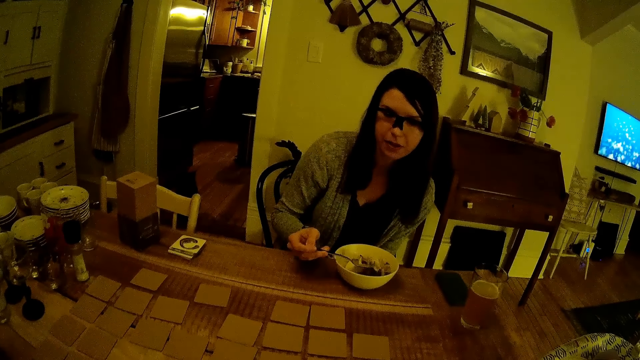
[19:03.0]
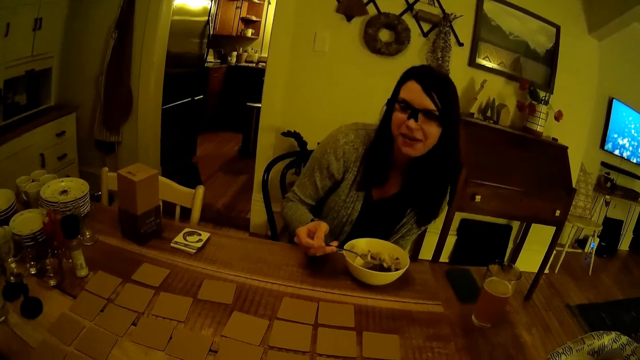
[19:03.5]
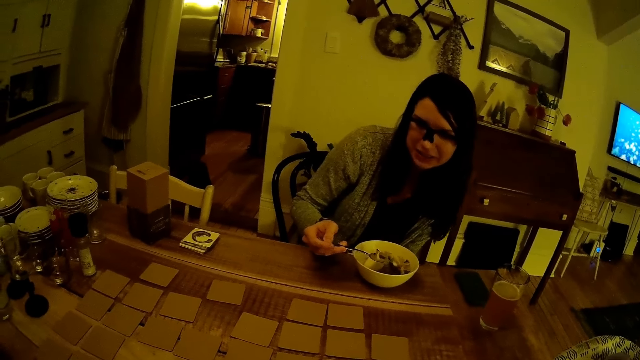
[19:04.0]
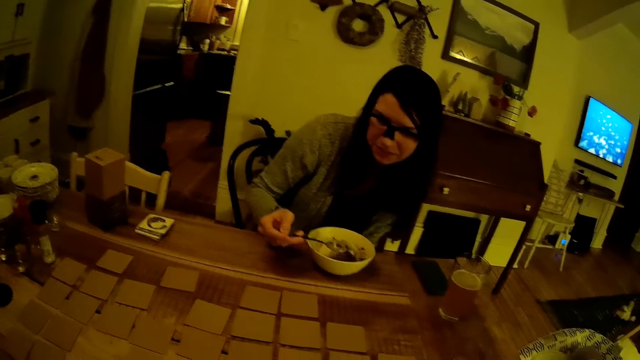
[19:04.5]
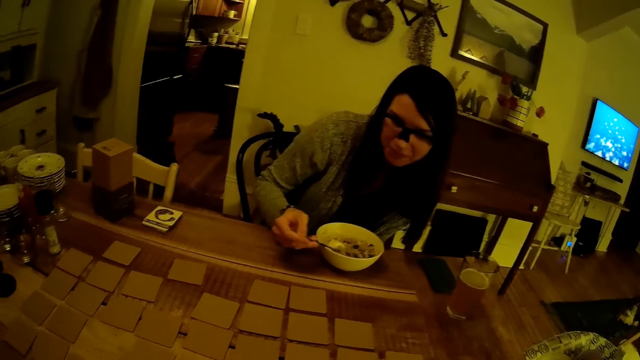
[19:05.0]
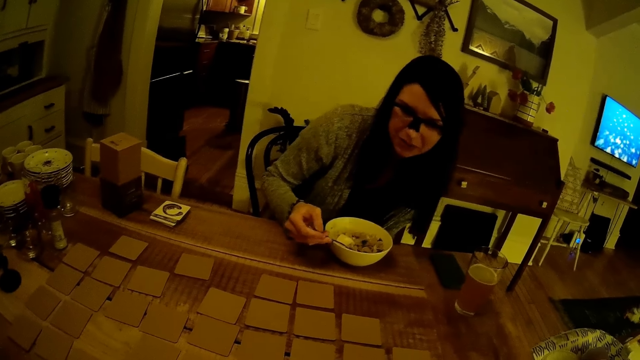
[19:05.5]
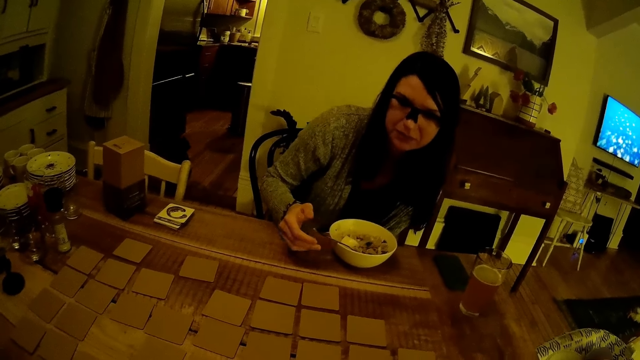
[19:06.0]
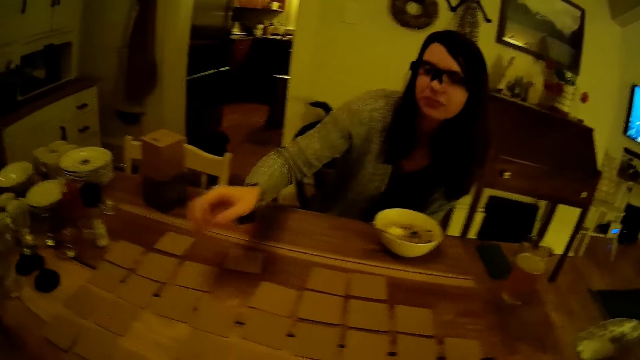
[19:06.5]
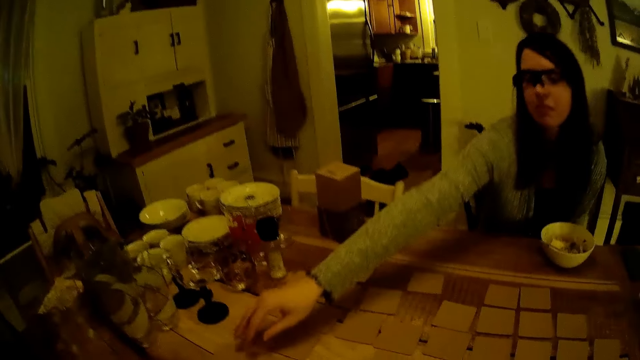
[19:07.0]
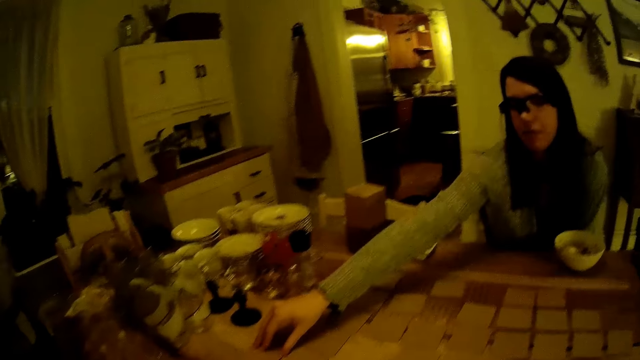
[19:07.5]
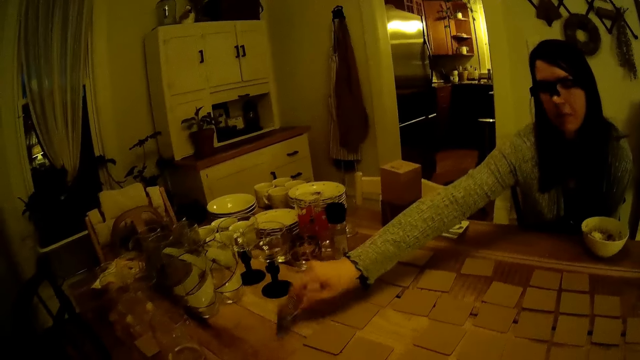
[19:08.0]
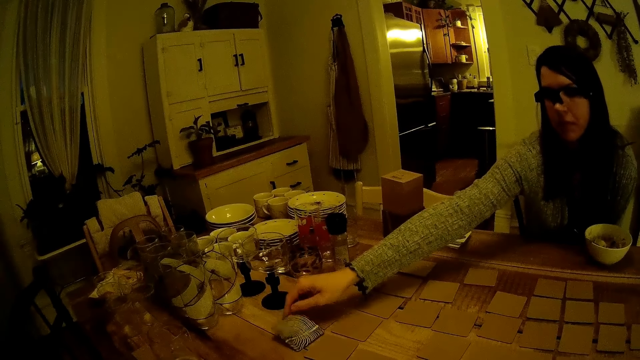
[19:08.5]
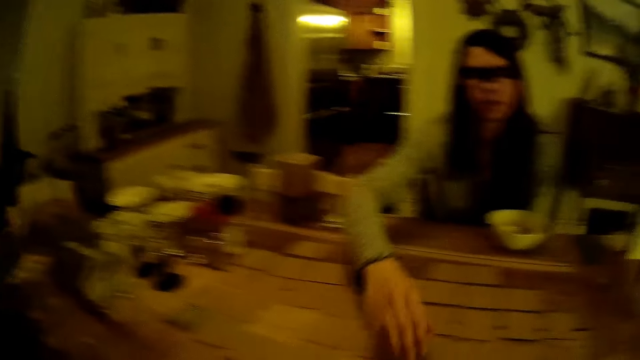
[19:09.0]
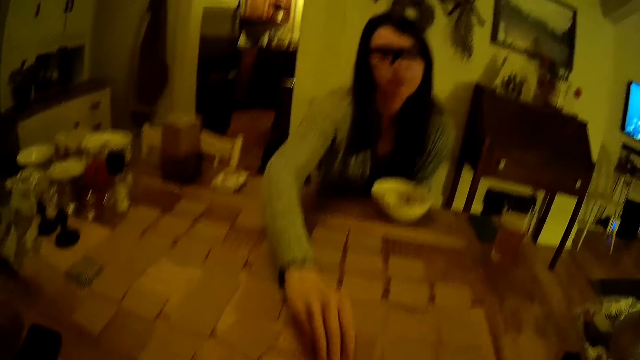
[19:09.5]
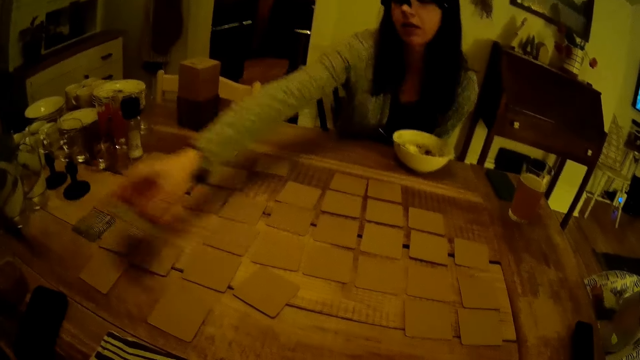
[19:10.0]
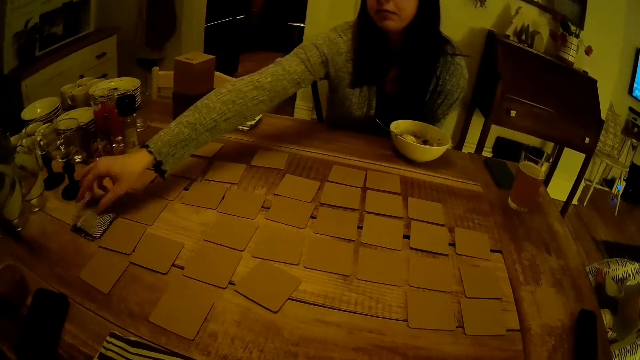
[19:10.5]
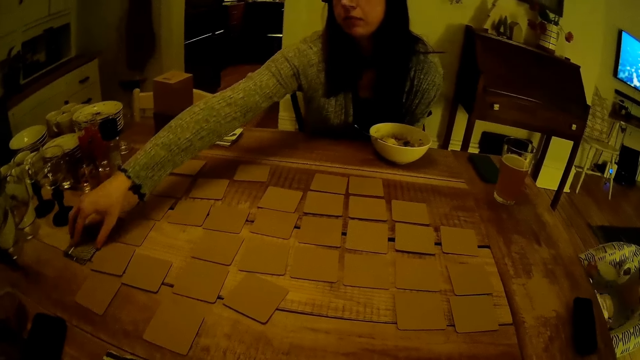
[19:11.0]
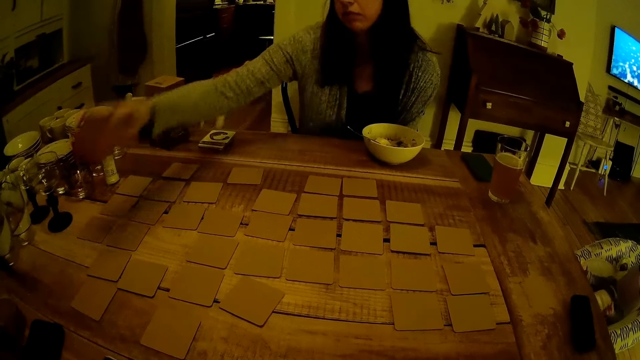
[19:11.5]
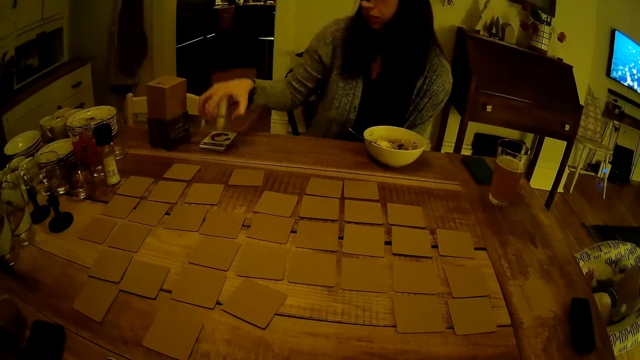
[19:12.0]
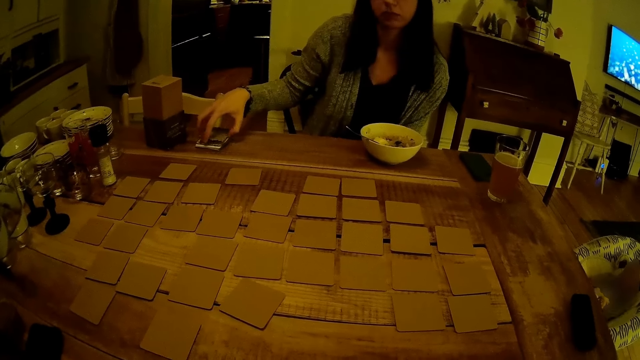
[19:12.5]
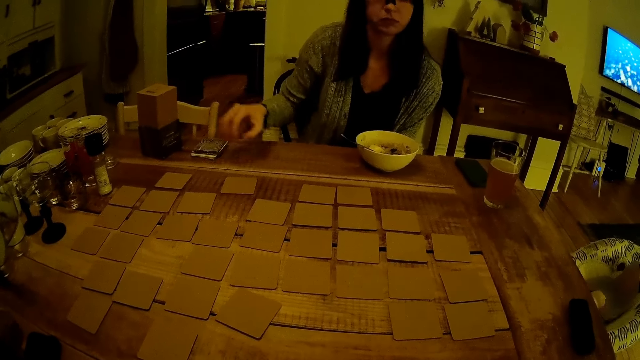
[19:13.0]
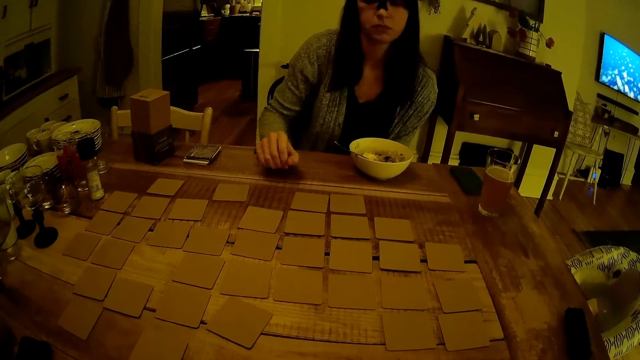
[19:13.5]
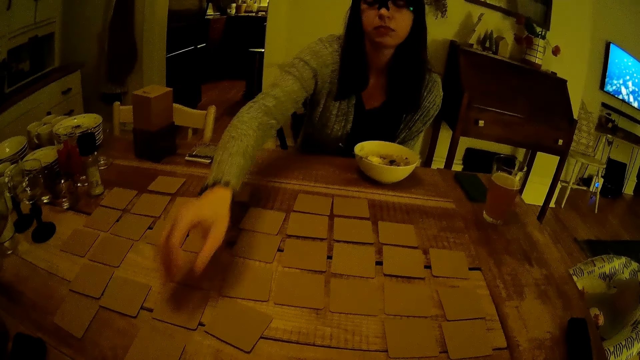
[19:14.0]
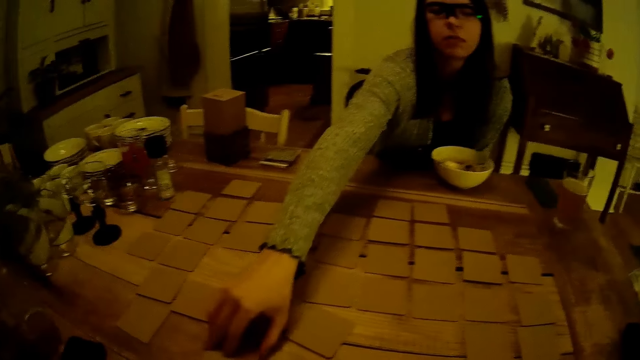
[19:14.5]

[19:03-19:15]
The woman drops the spoon in her right hand into the plate of food. The woman turns a card on the dining table with her right hand. The woman picks a card on the dining table with her right hand and places the card on a card on the dining table with her right hand. The woman picks the cards from the dining table with her right hand and carries the cards. The woman places the cards in her right hand on a pack of cards on the dining table. The woman turns a card on the dining table with her right hand.

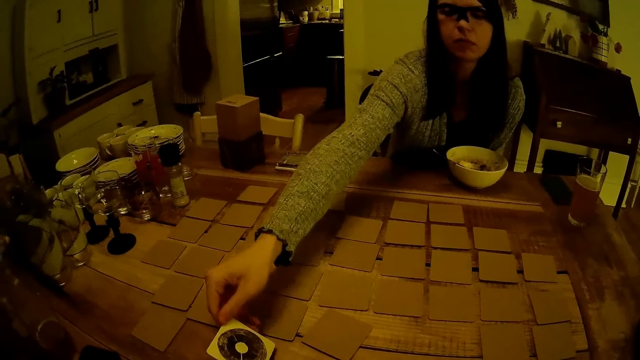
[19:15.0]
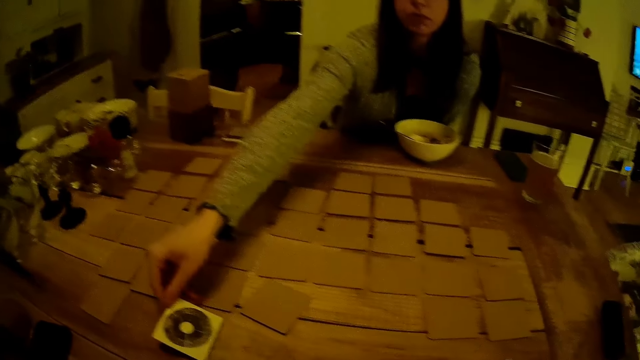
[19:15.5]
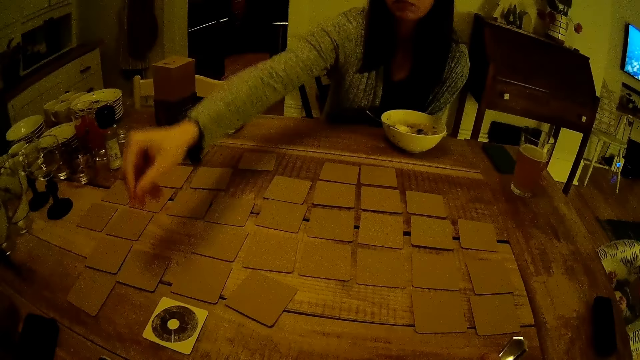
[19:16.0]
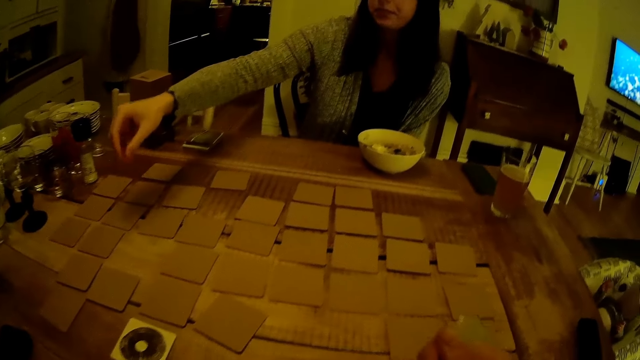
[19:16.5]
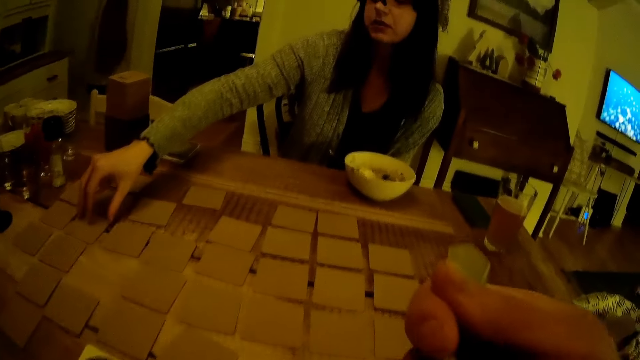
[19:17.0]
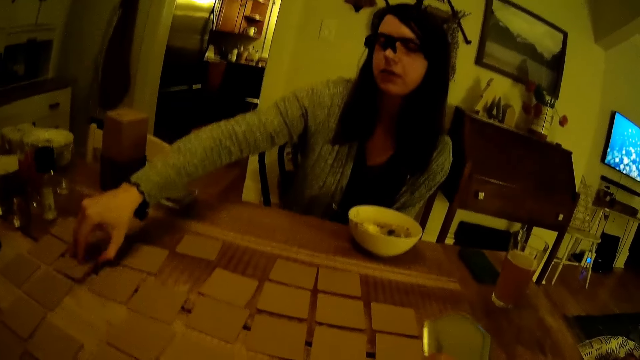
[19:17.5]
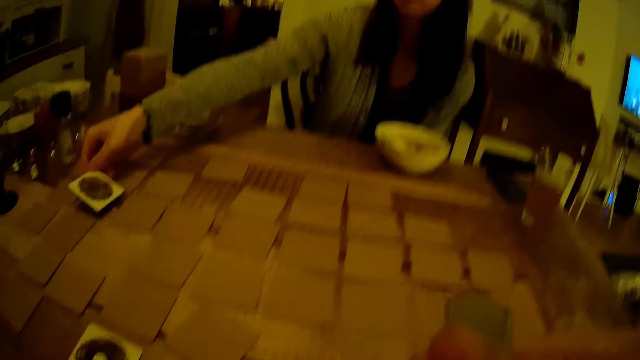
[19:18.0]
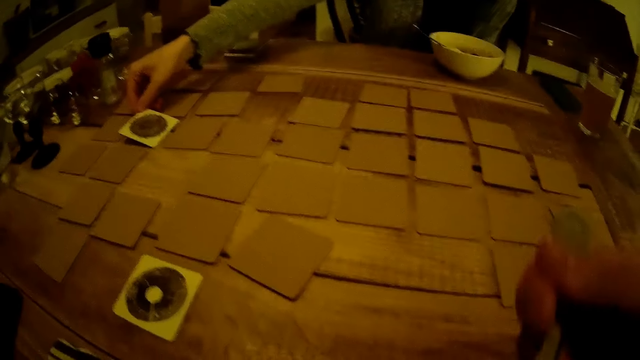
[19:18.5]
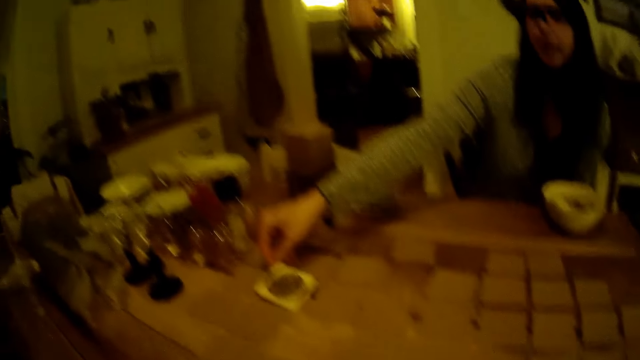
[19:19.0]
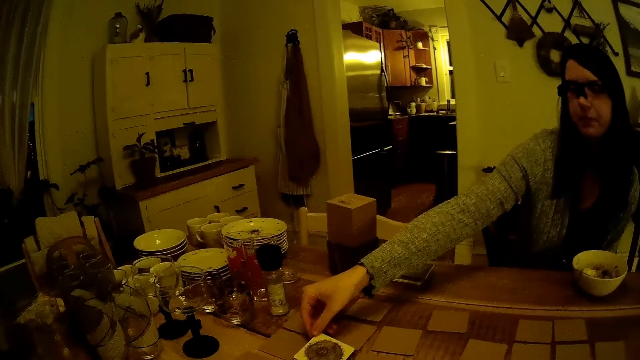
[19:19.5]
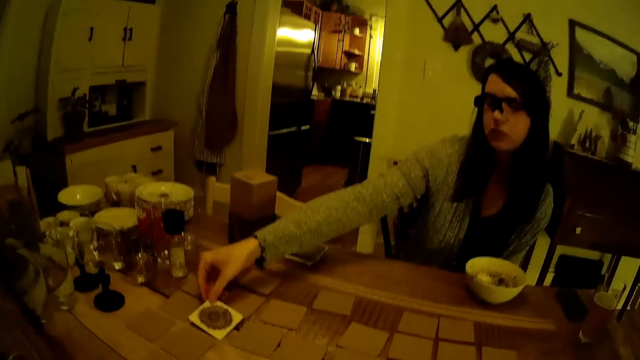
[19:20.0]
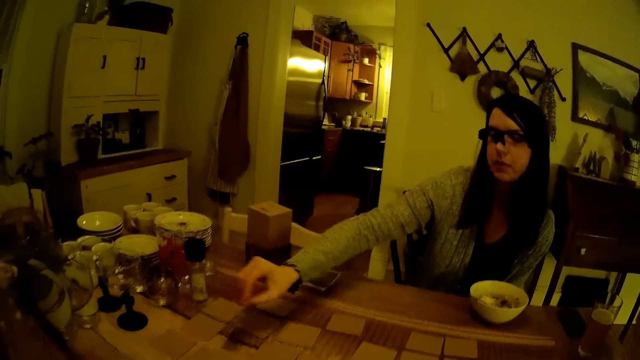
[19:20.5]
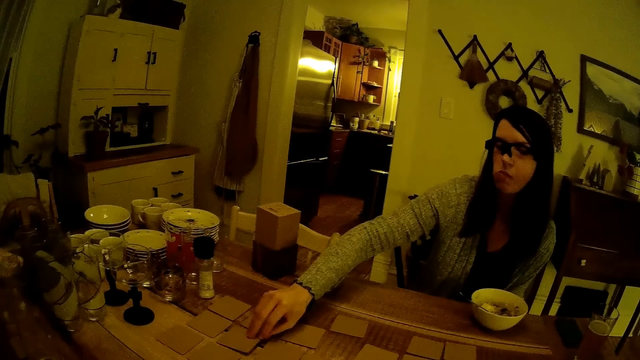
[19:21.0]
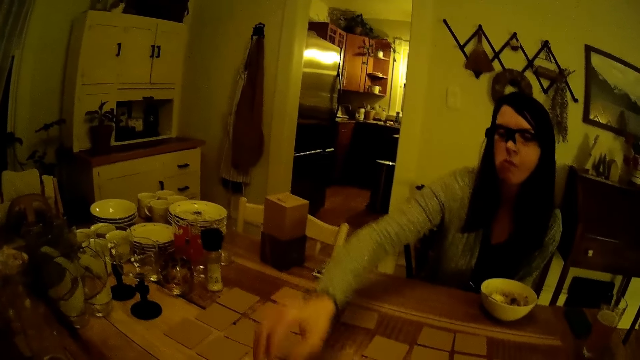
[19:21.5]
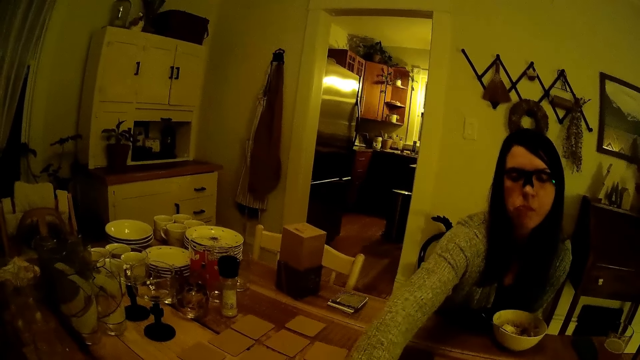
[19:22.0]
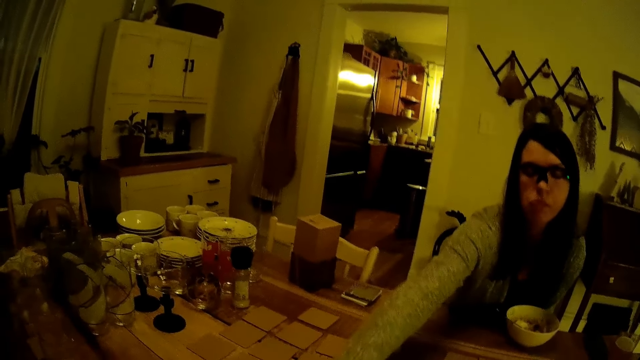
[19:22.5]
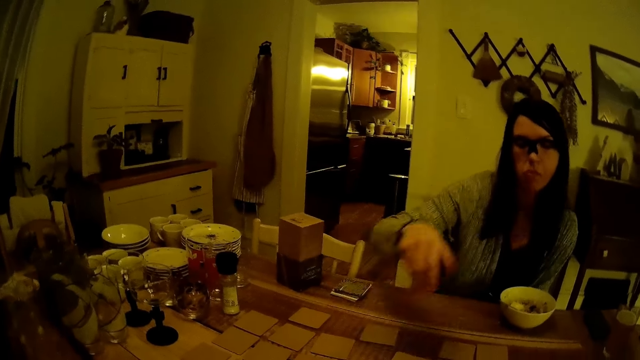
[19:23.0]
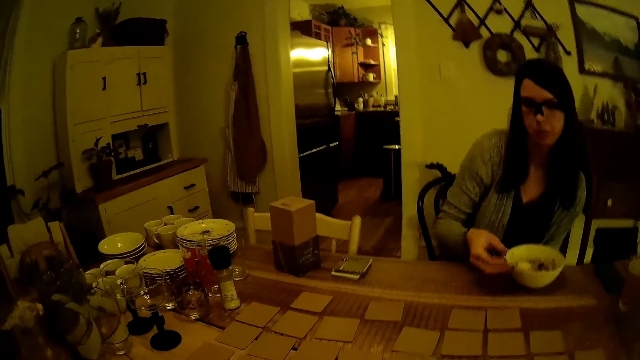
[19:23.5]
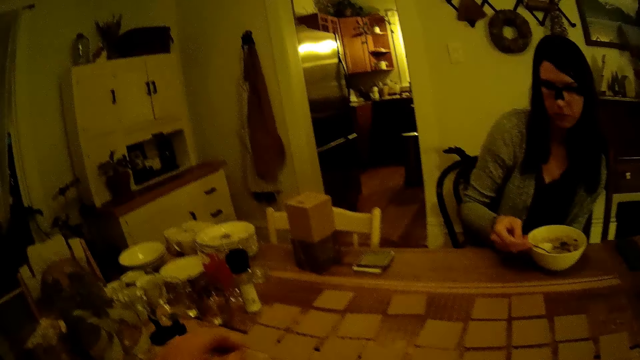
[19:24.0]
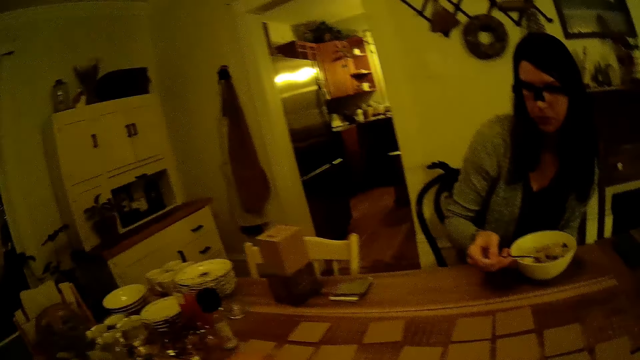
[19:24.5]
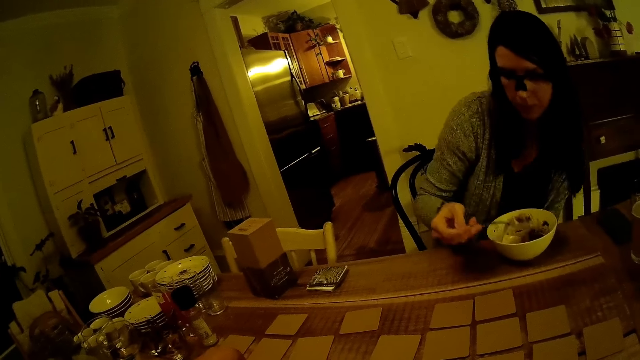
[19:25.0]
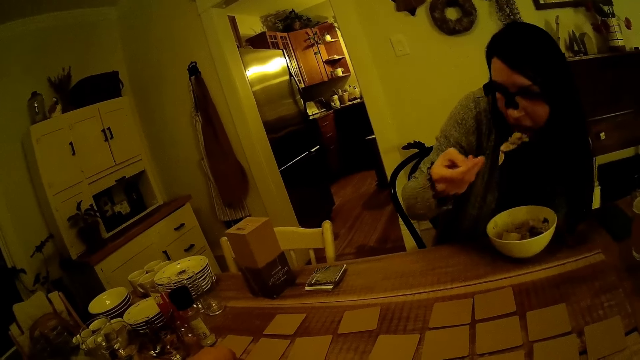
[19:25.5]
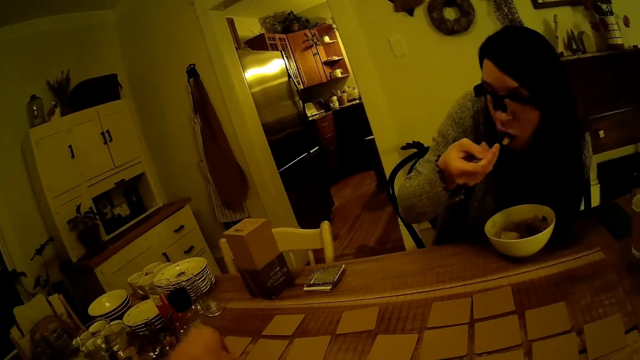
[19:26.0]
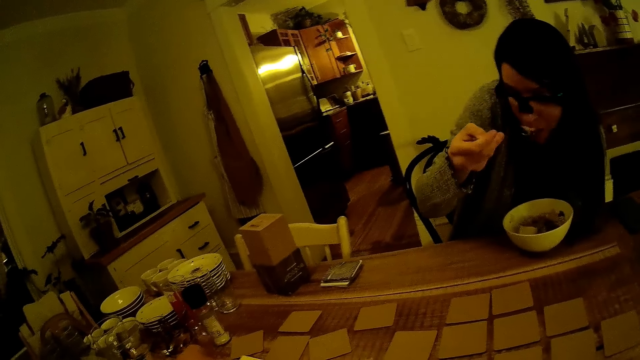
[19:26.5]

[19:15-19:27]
The camera wearer holds a spoon in his right hand. He puts the spoon in his right hand into his mouth. He eats. The woman turns a card on the dining table with her right hand. The woman turns the card in her right hand on the dining table. The woman does something. The woman picks the spoon from the plate of food with her right hand and holds the spoon. The camera wearer turns a card on the dining table with his left hand. The woman eats from the plate of food with the spoon in her right hand.
